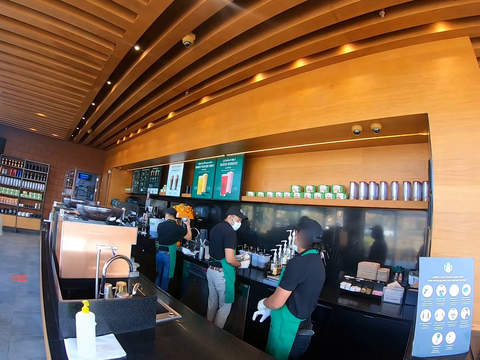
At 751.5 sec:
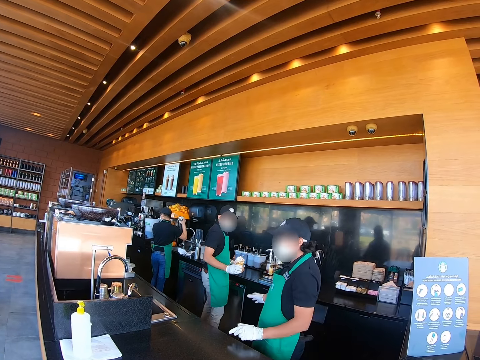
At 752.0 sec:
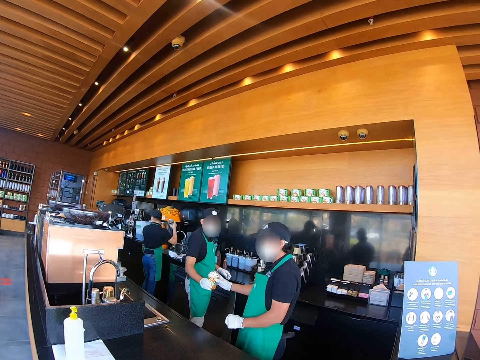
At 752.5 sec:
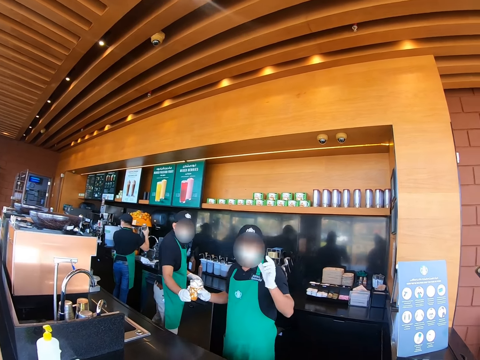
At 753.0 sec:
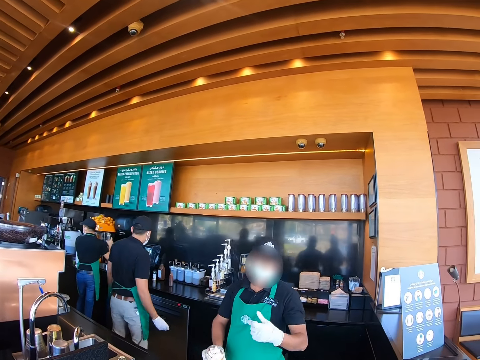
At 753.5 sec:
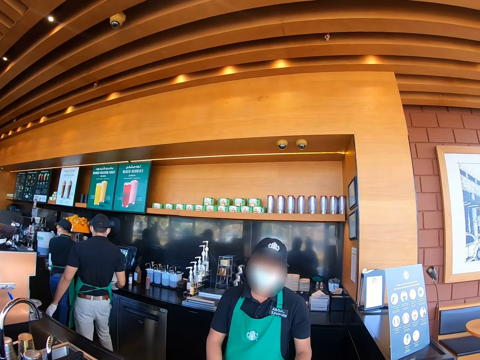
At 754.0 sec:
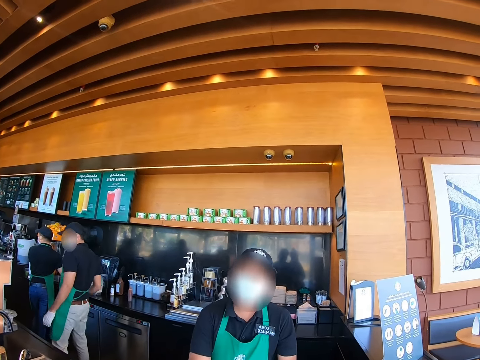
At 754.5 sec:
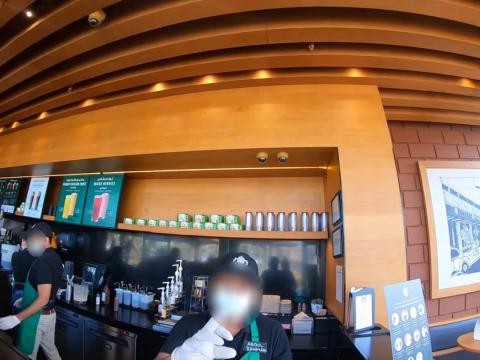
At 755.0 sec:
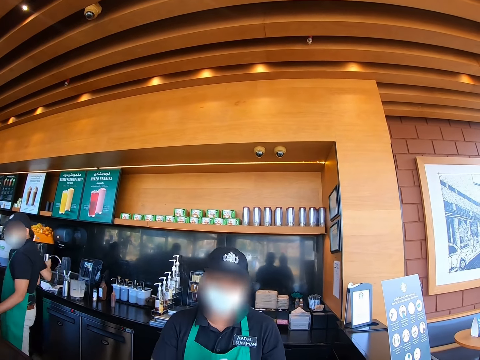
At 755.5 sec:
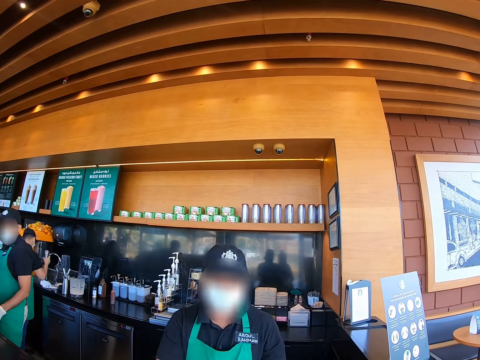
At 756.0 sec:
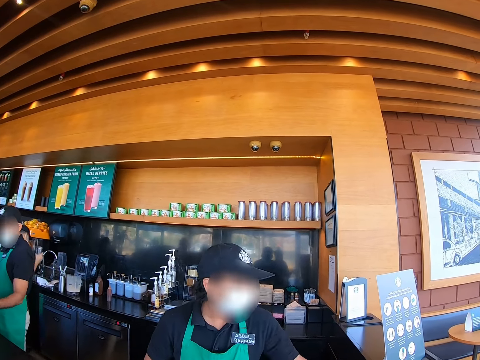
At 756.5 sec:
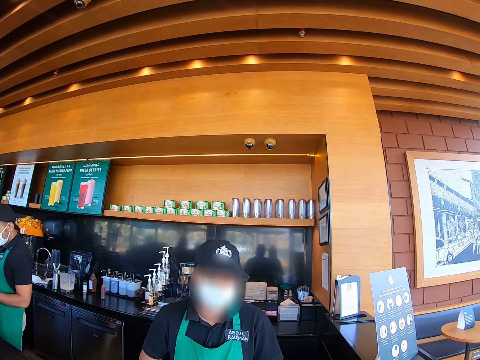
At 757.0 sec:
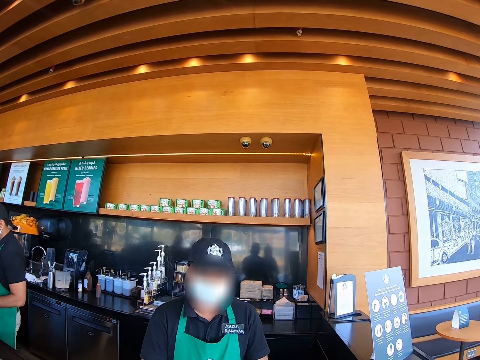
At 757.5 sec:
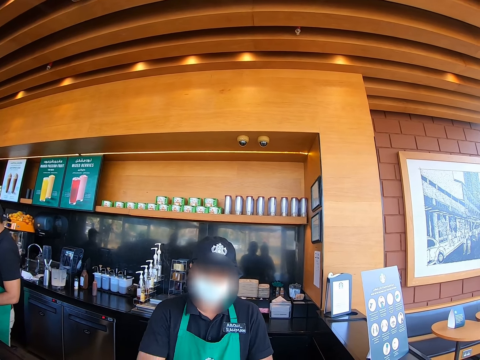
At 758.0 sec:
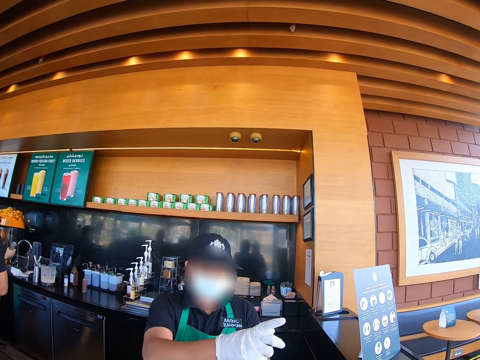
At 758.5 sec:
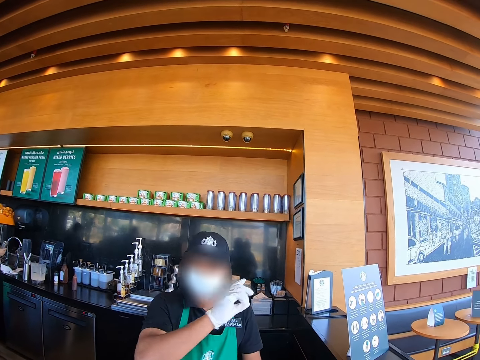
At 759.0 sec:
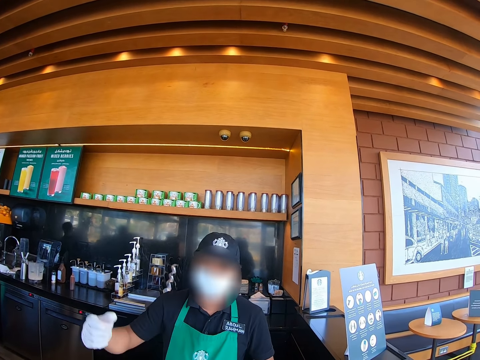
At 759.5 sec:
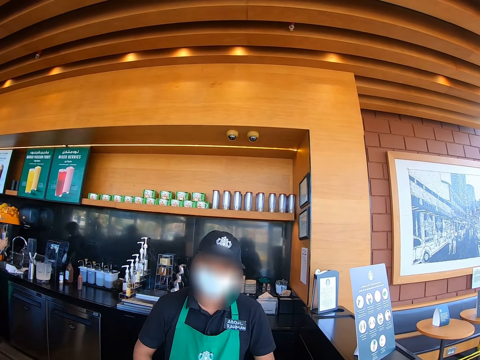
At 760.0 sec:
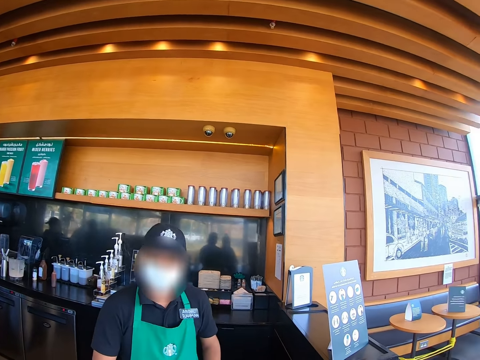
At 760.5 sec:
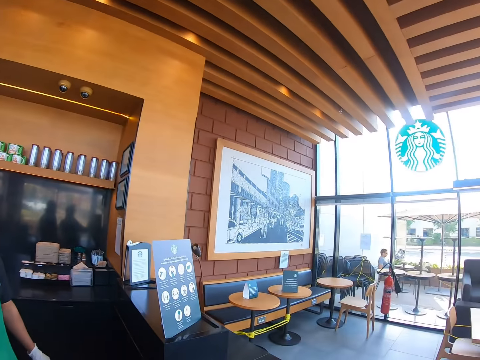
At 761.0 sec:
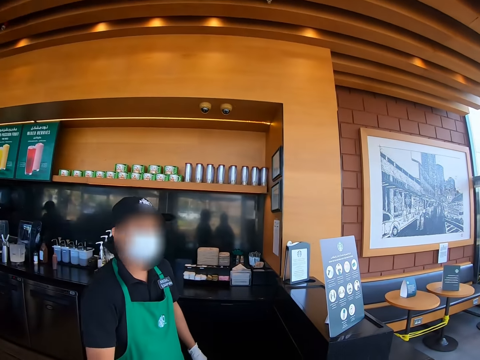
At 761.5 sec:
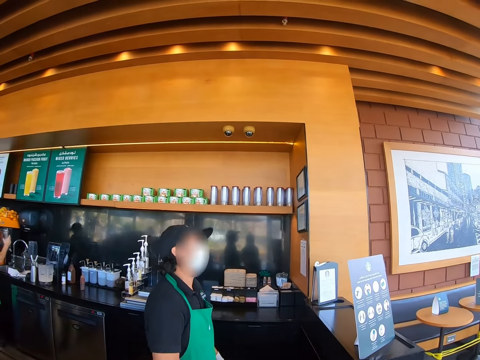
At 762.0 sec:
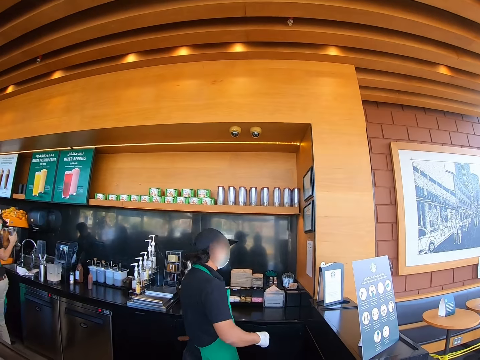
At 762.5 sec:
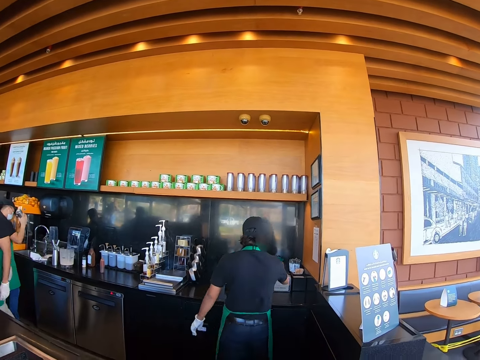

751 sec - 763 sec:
A woman takes the juice glass from the cashier. The cashier hands the camera wearer his coffee and talks with the camera wearer.

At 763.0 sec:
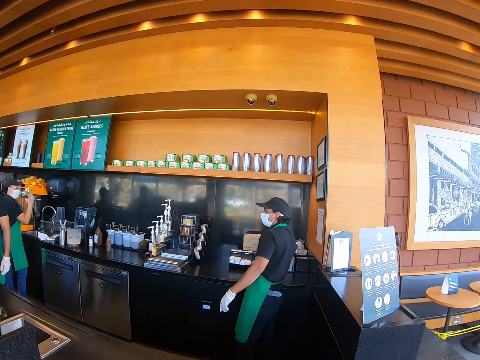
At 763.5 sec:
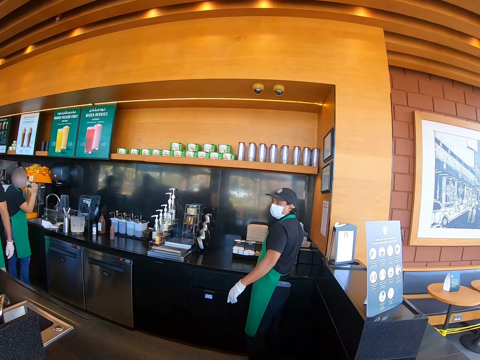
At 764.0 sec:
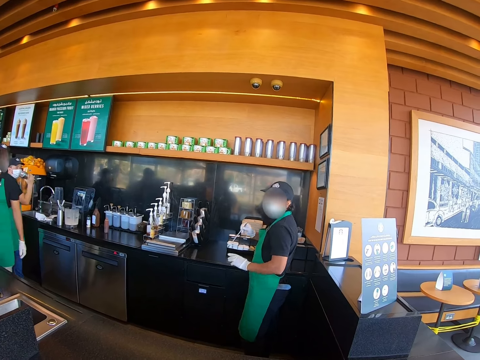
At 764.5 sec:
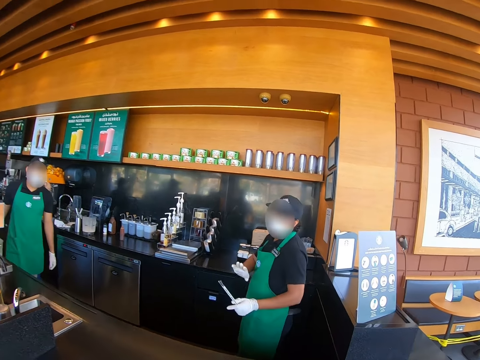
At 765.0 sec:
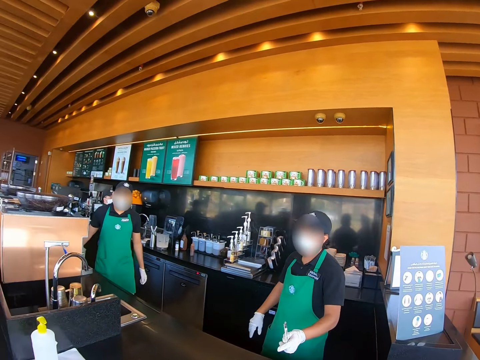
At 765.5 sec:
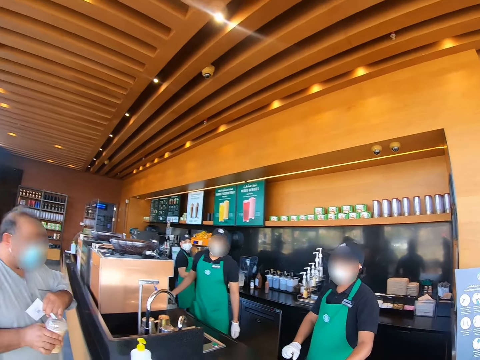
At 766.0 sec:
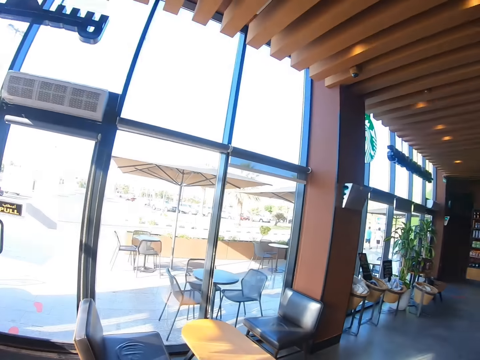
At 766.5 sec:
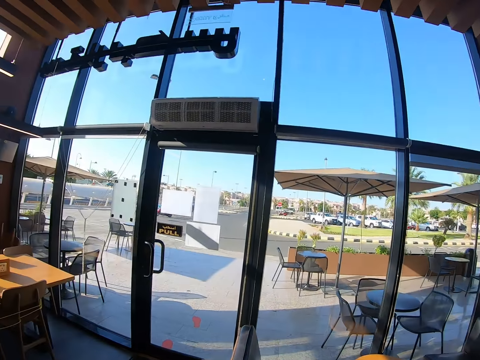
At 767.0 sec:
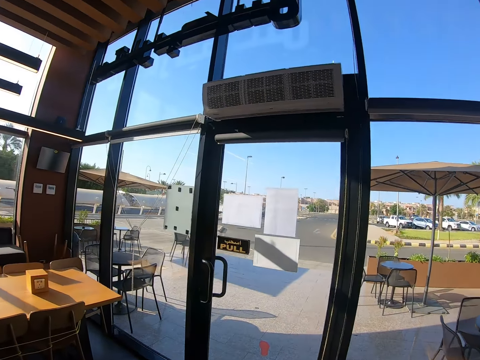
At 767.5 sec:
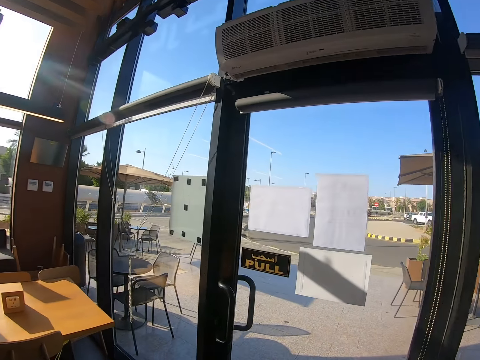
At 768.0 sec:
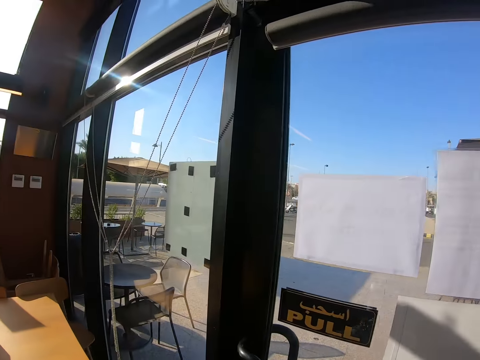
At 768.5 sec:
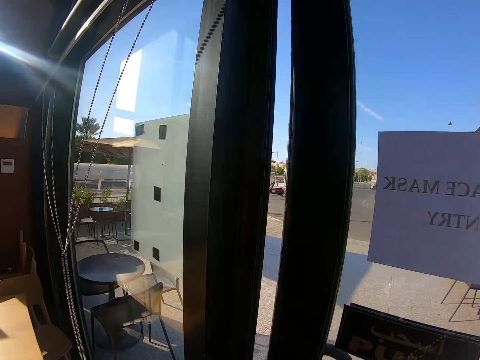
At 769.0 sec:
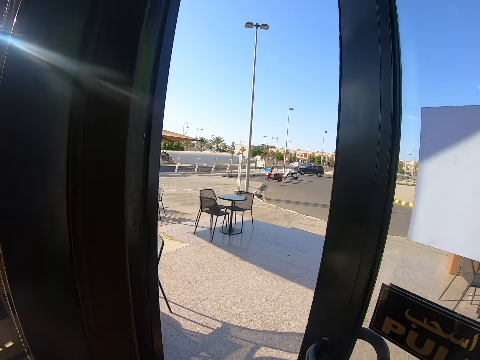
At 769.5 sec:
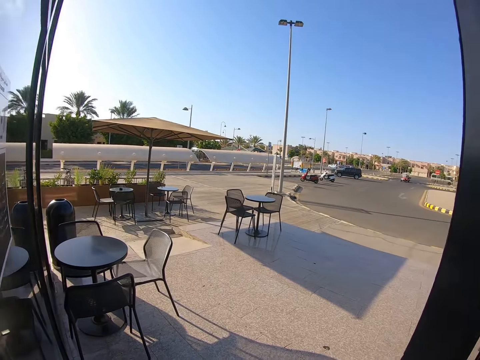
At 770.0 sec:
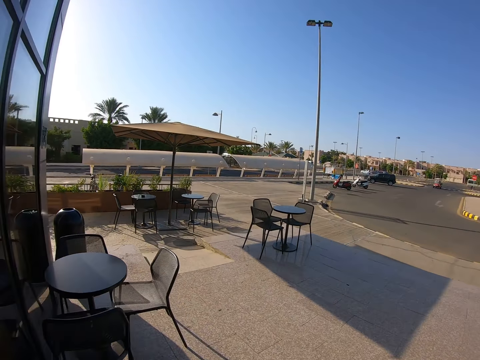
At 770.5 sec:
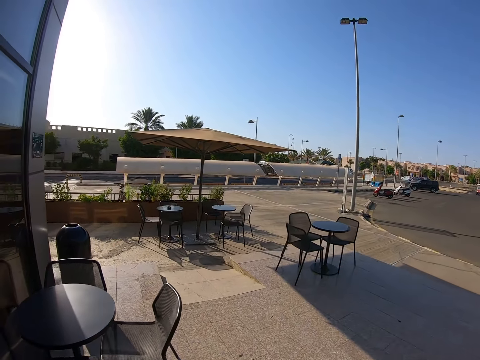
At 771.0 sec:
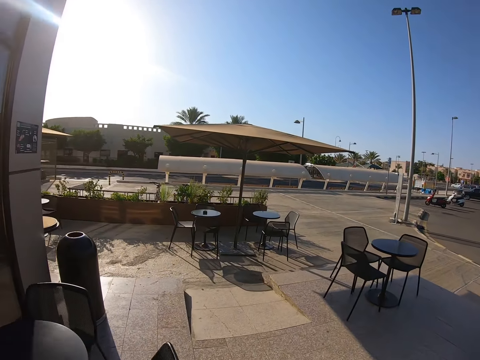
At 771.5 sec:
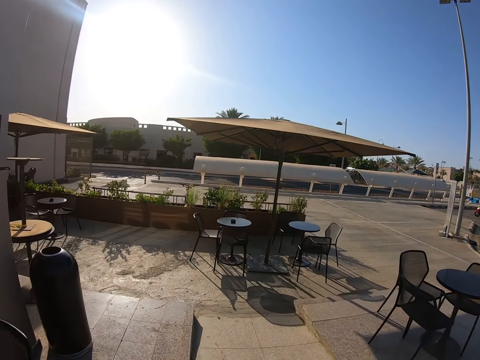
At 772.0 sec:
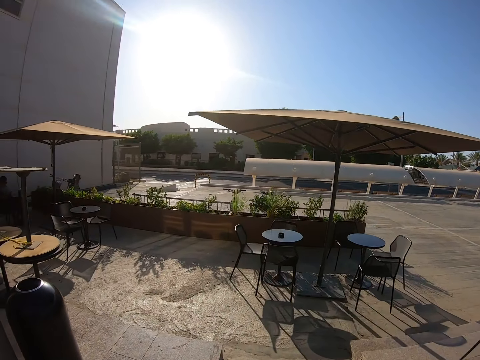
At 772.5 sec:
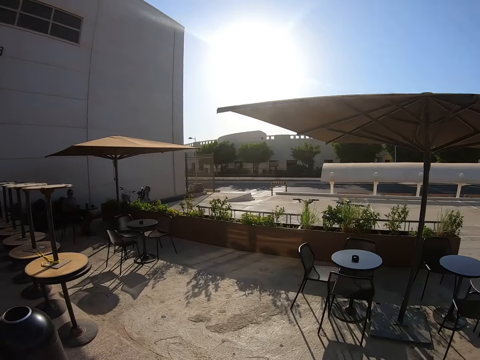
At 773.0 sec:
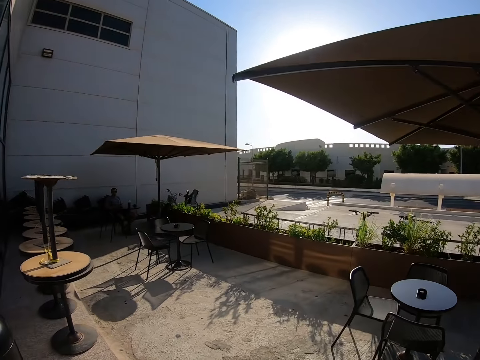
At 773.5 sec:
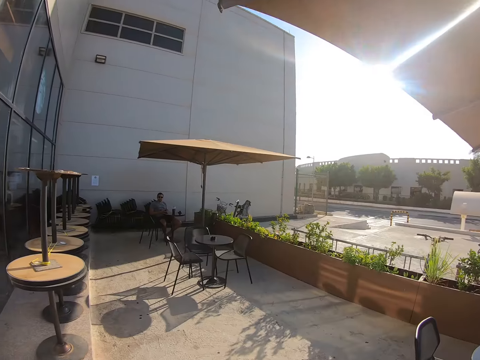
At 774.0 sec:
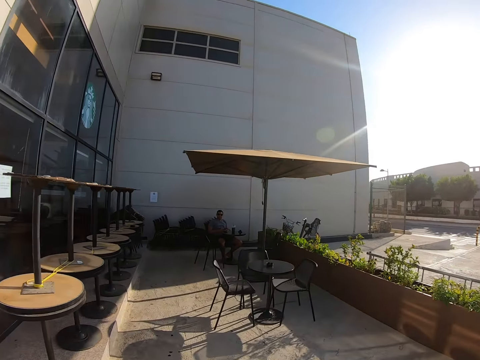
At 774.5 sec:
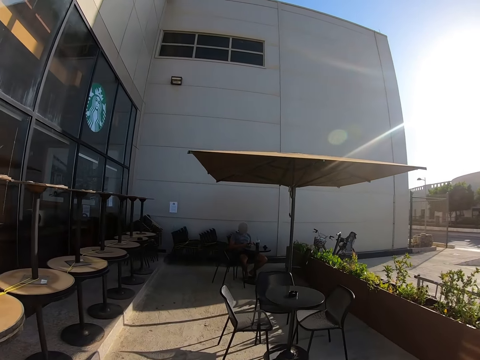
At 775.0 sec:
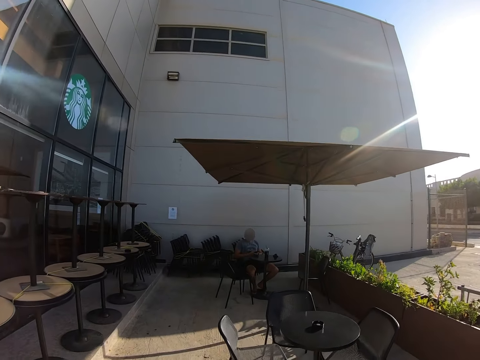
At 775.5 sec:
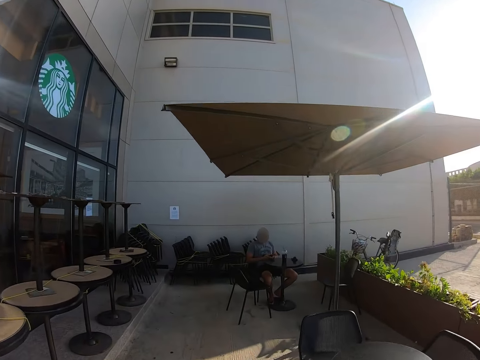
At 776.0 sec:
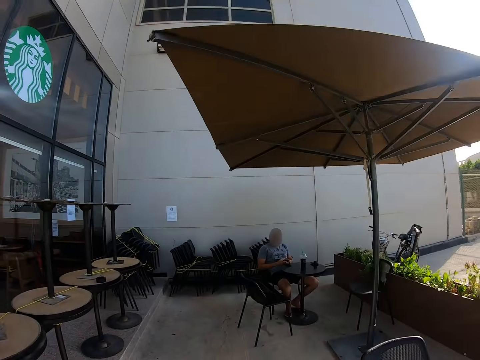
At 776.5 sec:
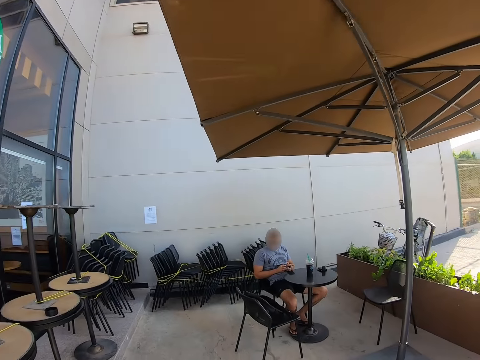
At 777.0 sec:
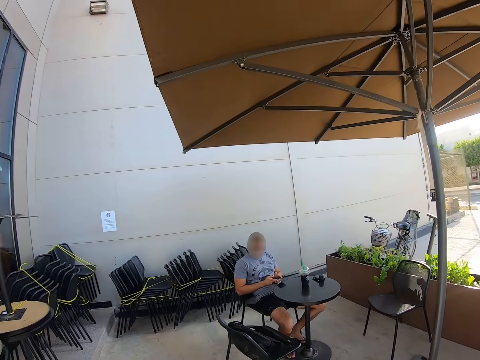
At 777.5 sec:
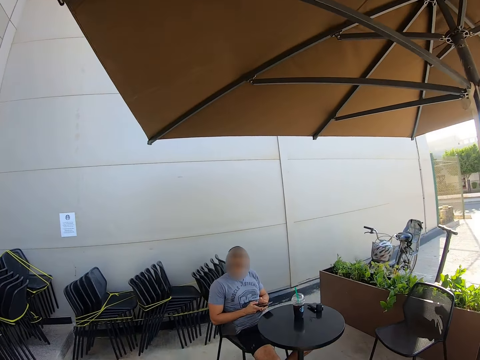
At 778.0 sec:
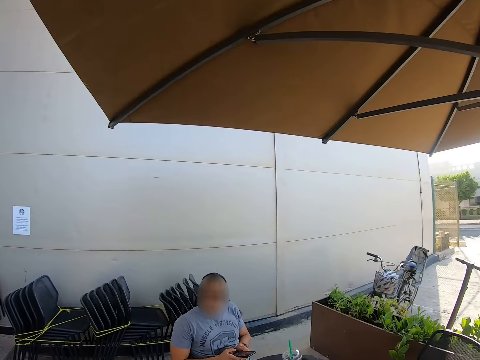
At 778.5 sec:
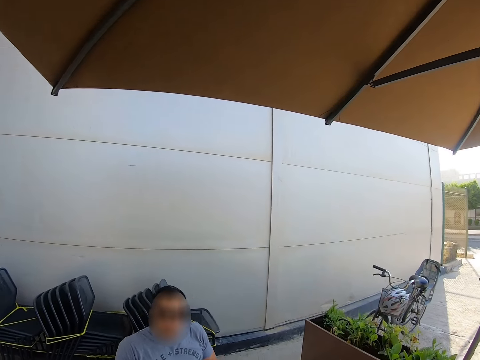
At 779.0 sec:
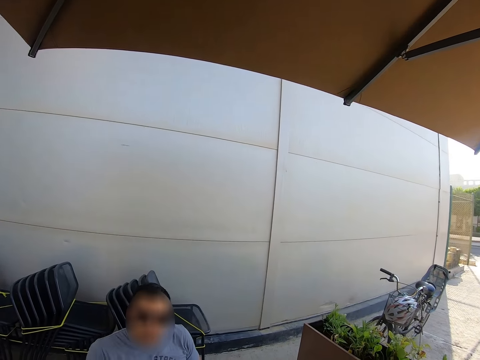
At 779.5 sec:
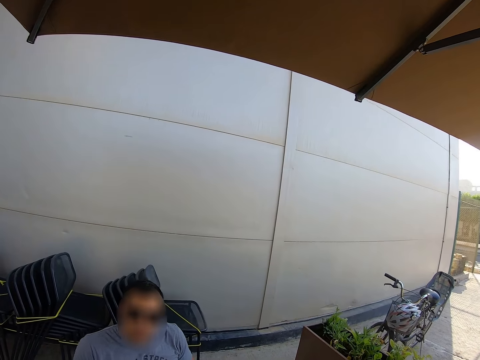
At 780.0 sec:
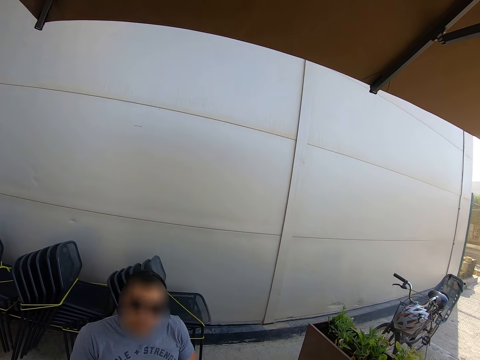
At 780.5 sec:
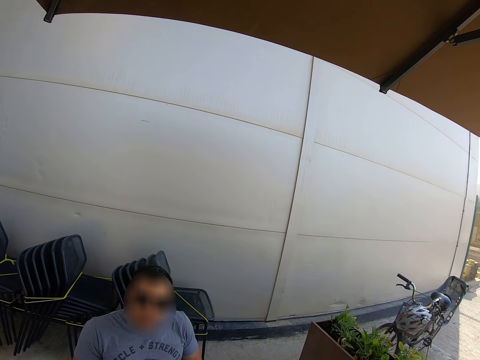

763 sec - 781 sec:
The woman picks up the straw. The camera wearer walks away and opens the door. They walk out from the restaurant. They walk to the sitting area outside the restaurant. They walk towards a man and talk to the man.
